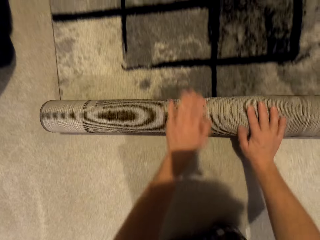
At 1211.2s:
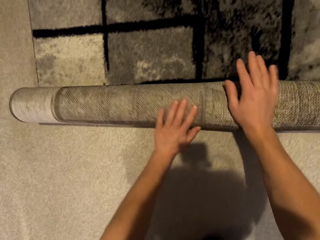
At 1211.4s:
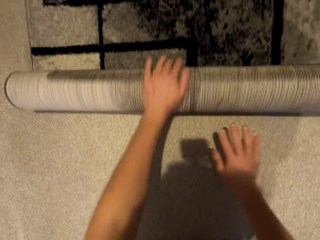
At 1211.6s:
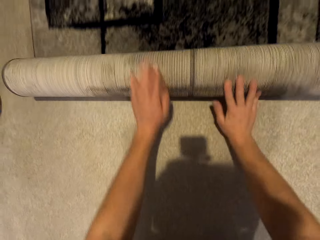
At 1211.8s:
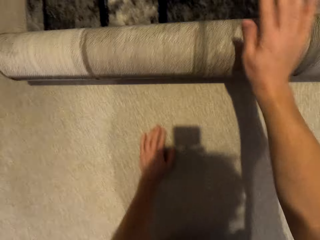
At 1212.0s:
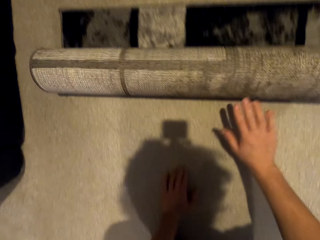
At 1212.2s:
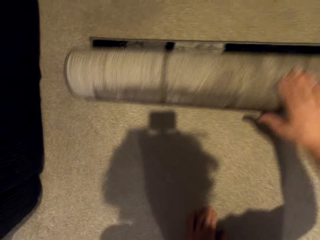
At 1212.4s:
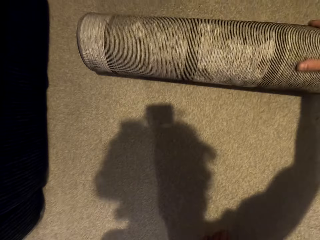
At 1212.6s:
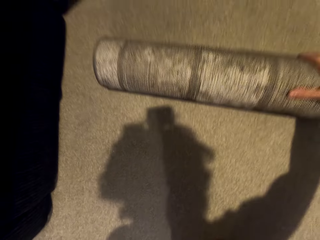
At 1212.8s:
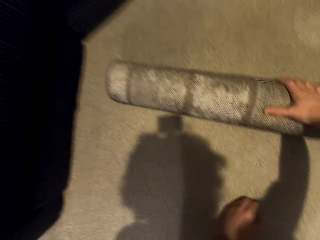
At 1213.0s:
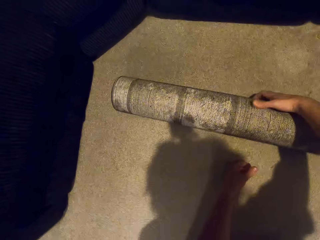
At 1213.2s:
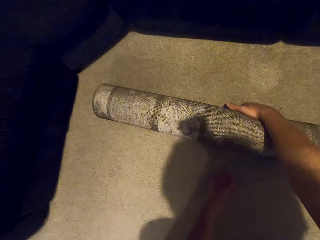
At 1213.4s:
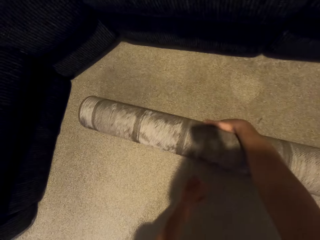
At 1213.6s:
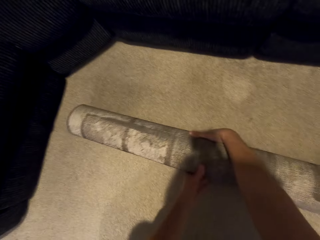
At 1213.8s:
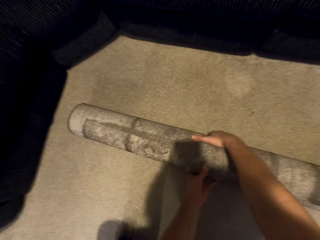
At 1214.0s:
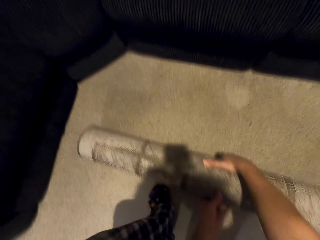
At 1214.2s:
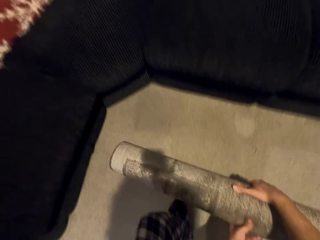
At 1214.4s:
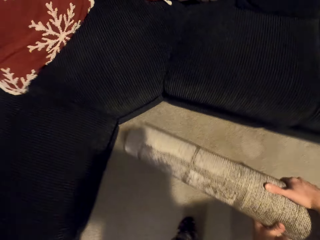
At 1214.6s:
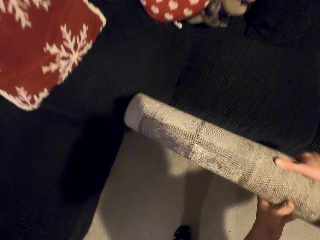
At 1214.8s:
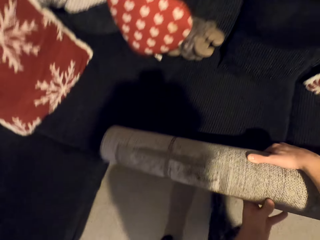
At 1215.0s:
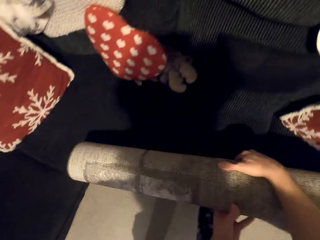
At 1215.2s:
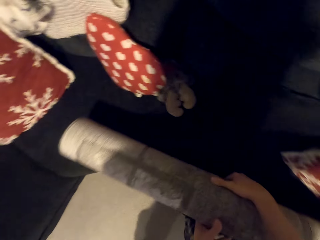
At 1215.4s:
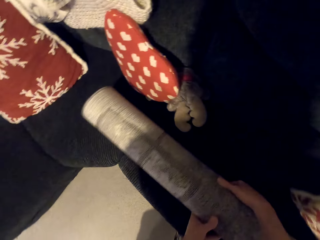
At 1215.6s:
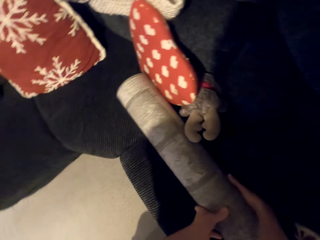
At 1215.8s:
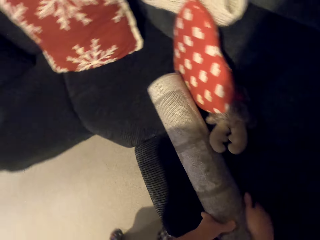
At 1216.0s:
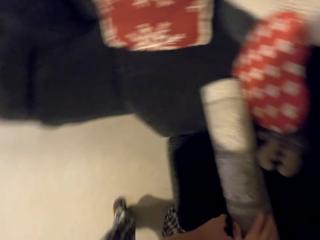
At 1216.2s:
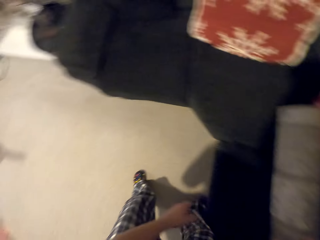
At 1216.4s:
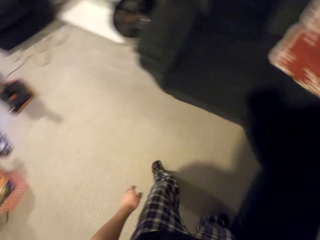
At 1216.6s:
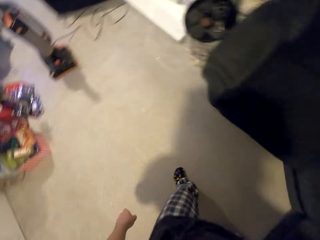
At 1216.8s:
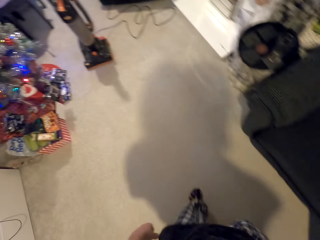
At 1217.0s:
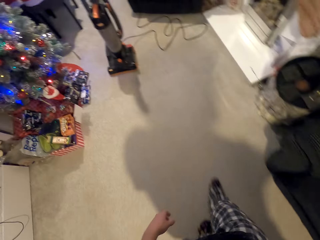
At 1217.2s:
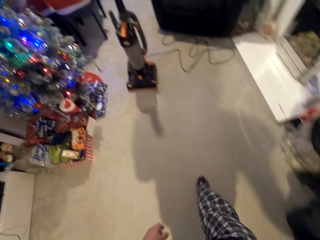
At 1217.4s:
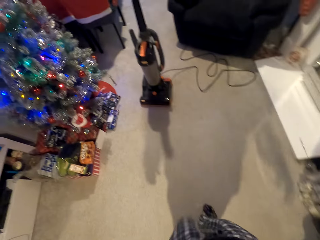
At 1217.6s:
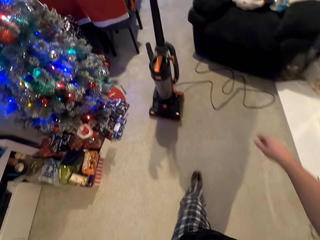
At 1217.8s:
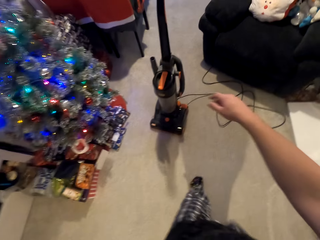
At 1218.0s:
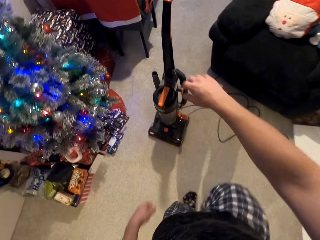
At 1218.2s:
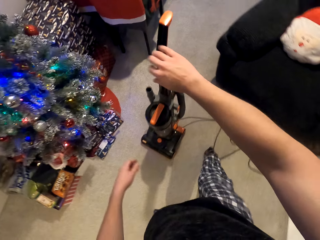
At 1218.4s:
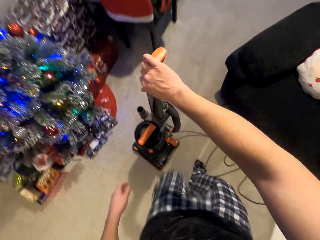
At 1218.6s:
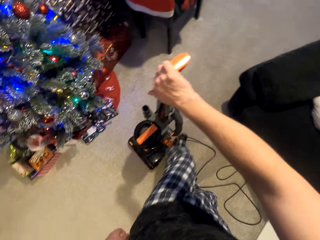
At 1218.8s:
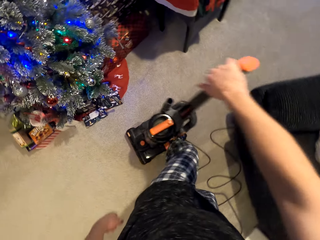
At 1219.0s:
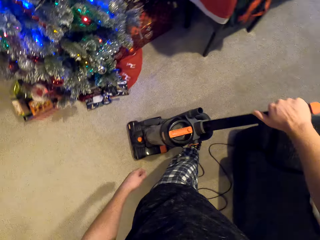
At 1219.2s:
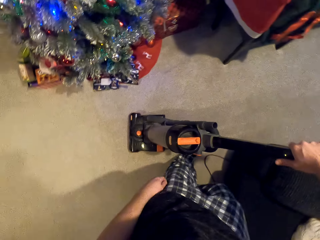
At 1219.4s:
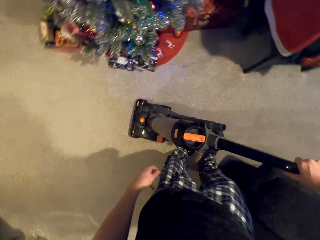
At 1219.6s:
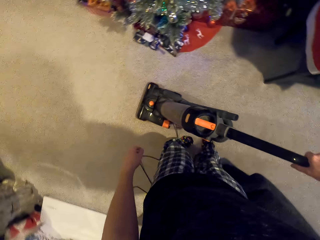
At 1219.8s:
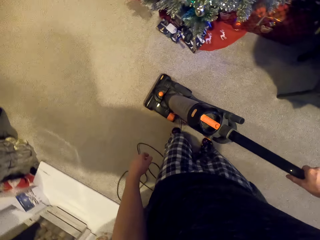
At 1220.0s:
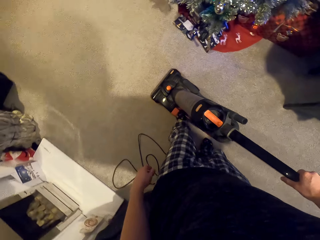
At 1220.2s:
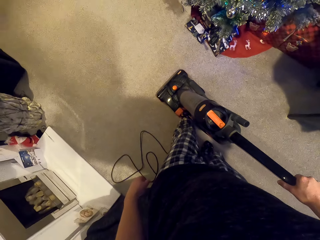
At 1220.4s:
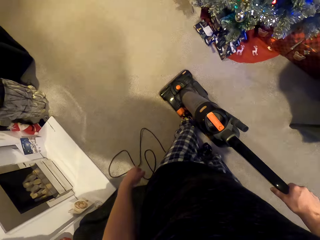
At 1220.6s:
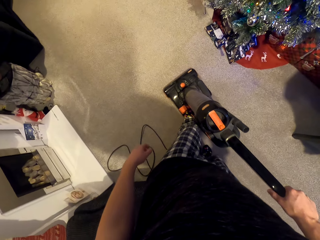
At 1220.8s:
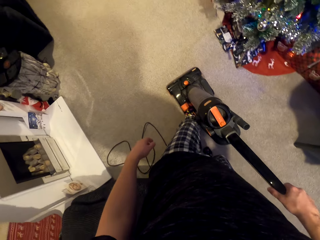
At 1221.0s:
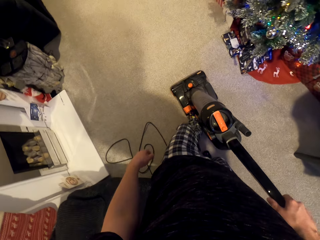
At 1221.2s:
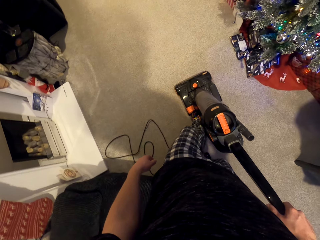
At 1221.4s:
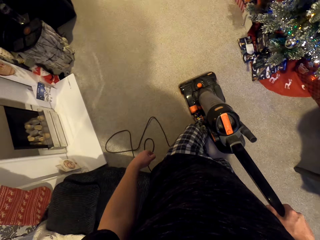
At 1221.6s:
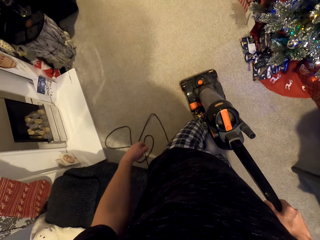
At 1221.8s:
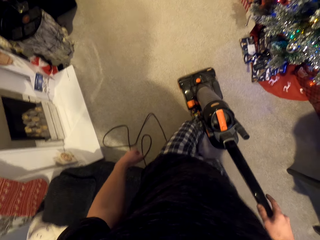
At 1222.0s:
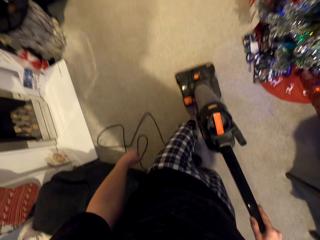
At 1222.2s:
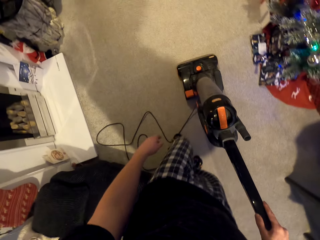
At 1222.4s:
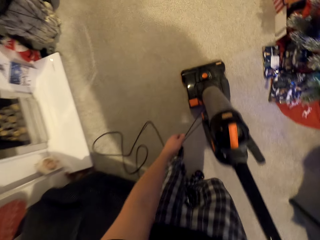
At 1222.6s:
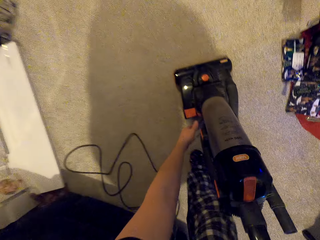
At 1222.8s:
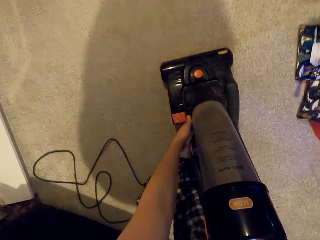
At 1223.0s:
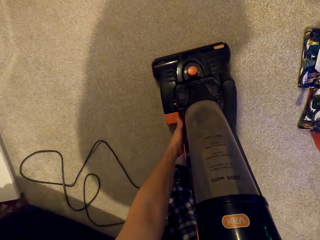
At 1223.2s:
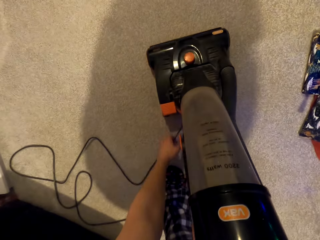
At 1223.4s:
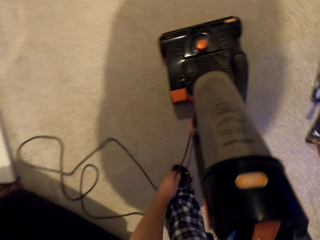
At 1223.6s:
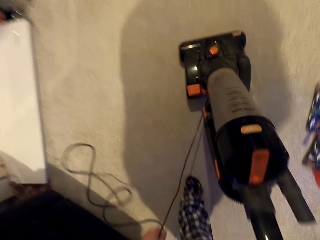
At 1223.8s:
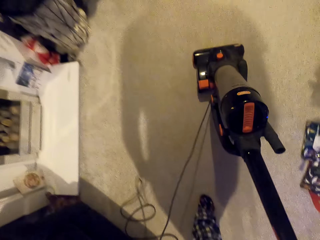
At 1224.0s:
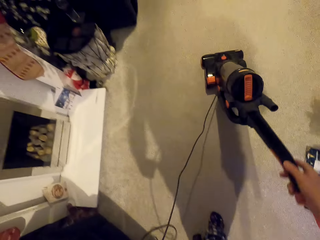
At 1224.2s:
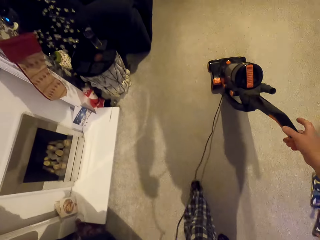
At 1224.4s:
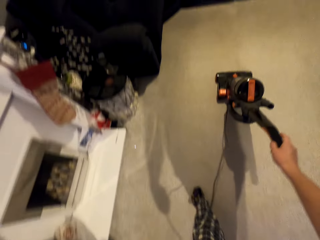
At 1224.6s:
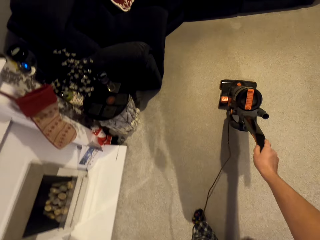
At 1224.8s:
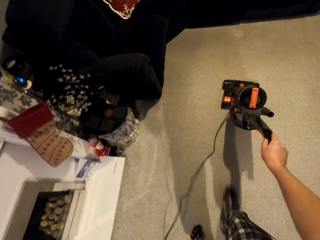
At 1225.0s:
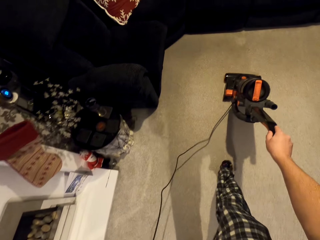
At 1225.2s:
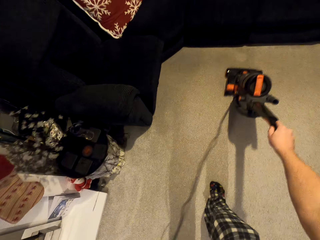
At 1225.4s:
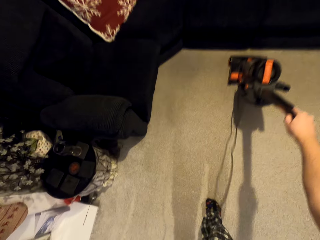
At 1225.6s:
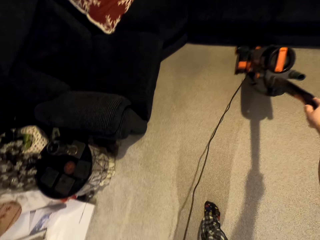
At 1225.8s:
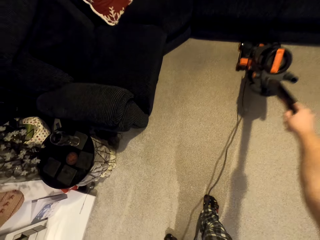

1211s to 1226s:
The camera wearer puts his hand on the carpet. He folds the carpet. He holds the carpet with both hands. He carries the carpet. He puts the carpet on the couch. He walks along the house. He holds the vacuum cleaner. He slants the vacuum cleaner. He steps on the vacuum cleaner. He vacuums the floor. He holds the wire. He holds something. He moves the vacuum cleaner upwards.

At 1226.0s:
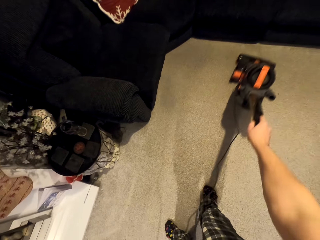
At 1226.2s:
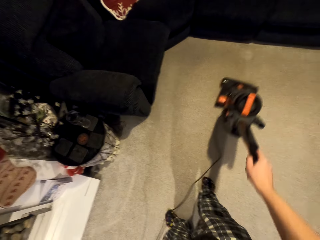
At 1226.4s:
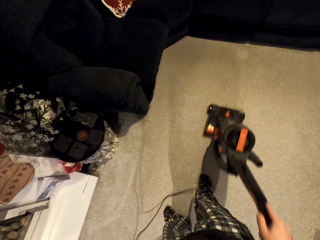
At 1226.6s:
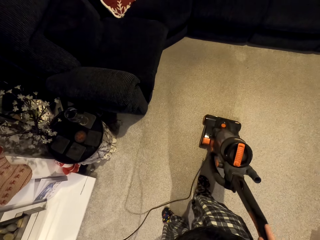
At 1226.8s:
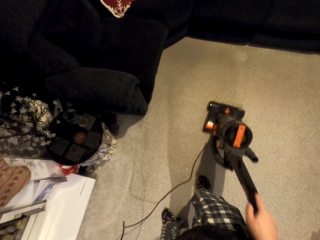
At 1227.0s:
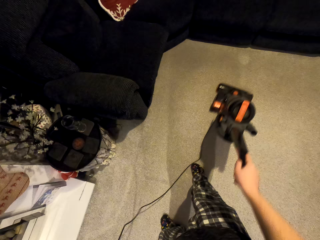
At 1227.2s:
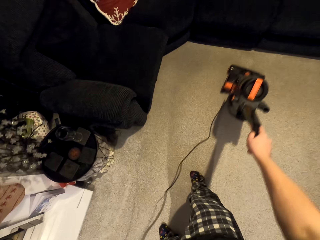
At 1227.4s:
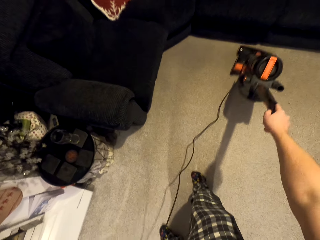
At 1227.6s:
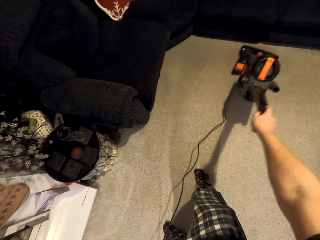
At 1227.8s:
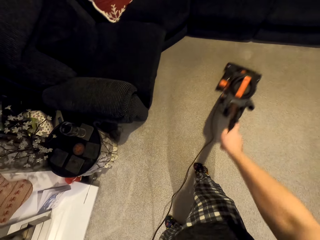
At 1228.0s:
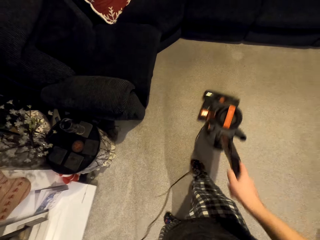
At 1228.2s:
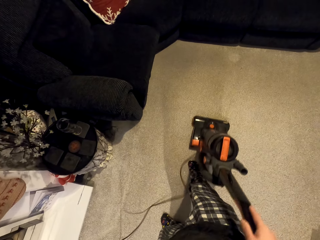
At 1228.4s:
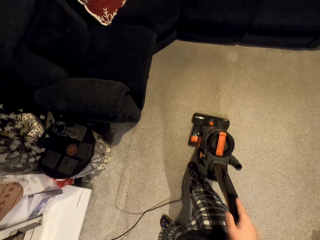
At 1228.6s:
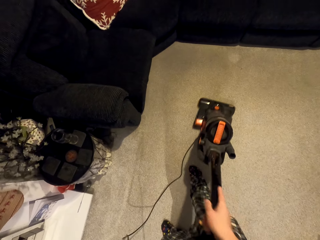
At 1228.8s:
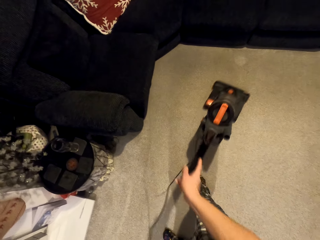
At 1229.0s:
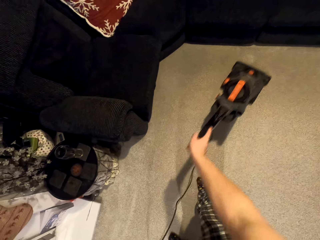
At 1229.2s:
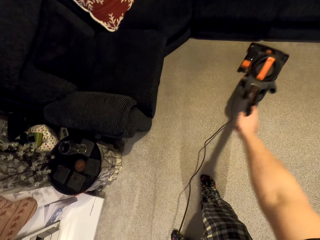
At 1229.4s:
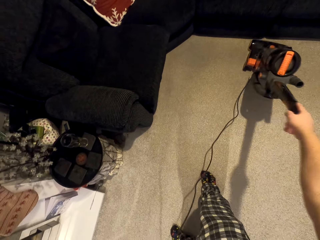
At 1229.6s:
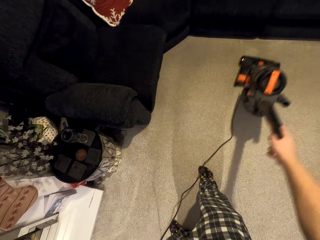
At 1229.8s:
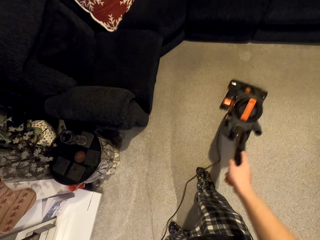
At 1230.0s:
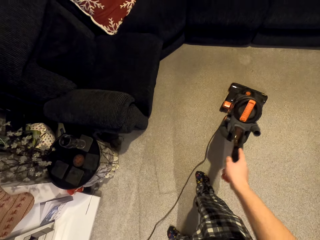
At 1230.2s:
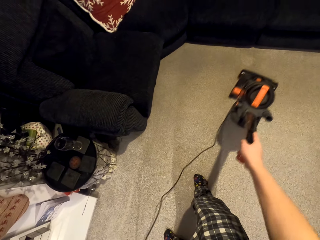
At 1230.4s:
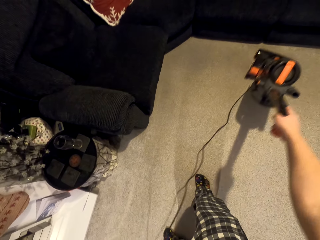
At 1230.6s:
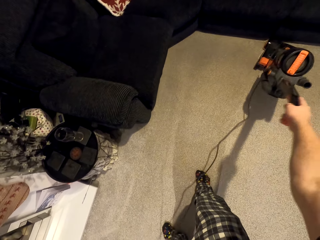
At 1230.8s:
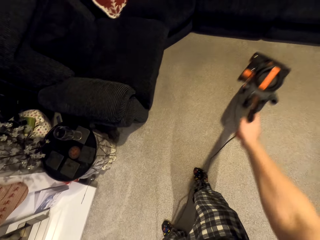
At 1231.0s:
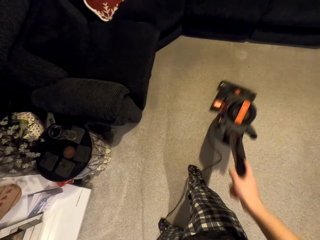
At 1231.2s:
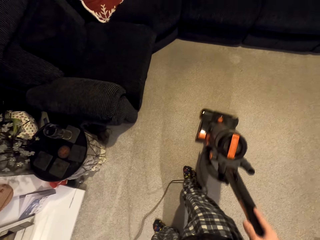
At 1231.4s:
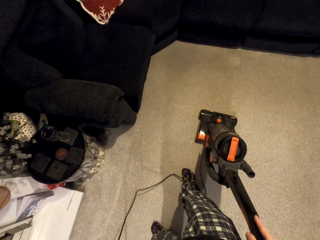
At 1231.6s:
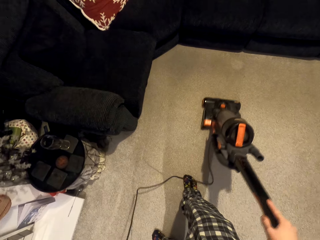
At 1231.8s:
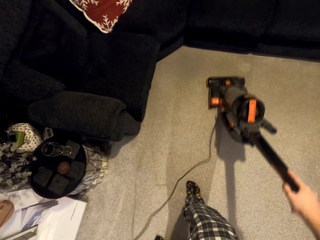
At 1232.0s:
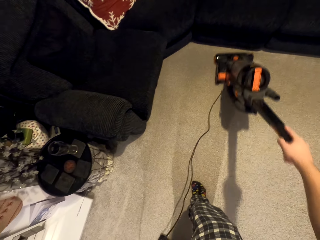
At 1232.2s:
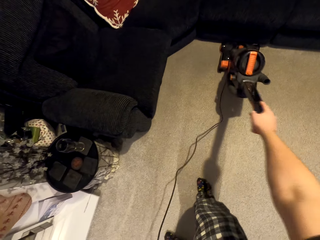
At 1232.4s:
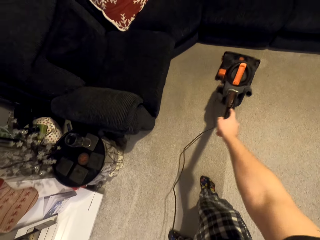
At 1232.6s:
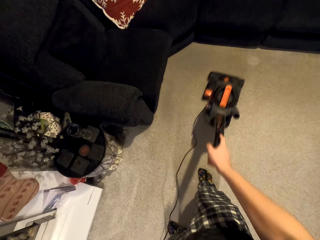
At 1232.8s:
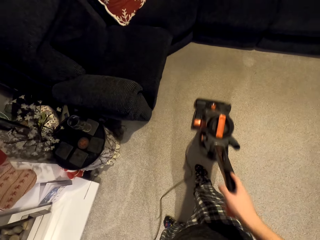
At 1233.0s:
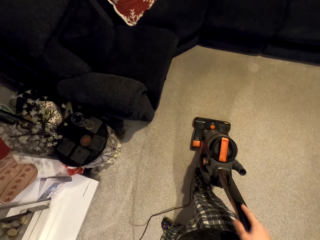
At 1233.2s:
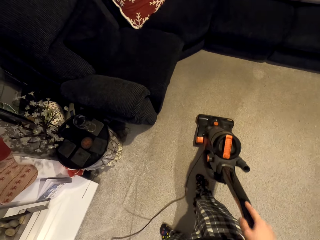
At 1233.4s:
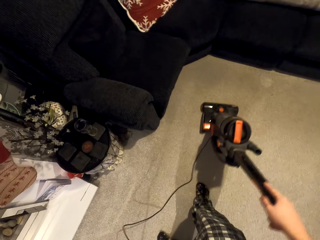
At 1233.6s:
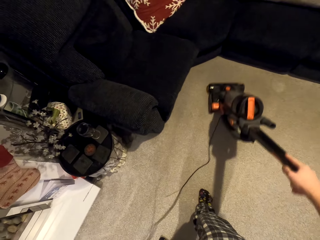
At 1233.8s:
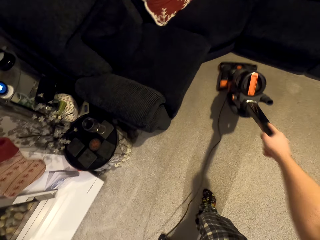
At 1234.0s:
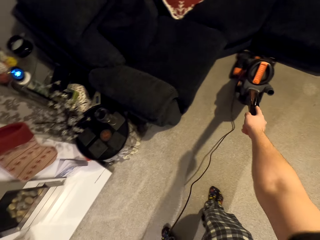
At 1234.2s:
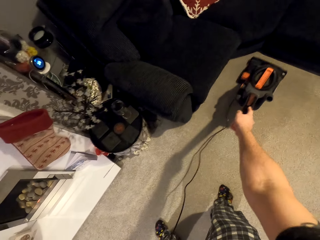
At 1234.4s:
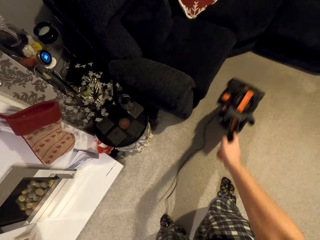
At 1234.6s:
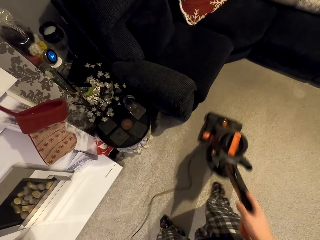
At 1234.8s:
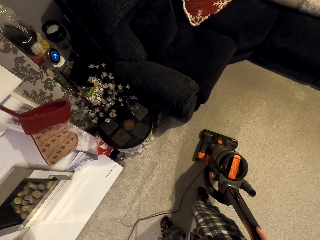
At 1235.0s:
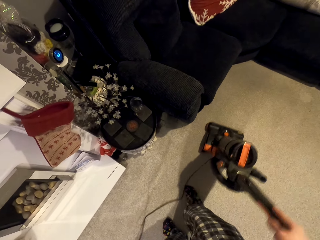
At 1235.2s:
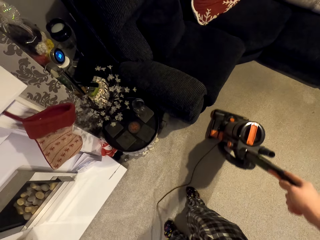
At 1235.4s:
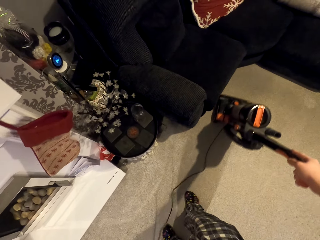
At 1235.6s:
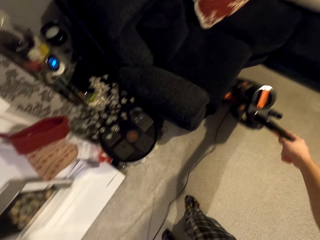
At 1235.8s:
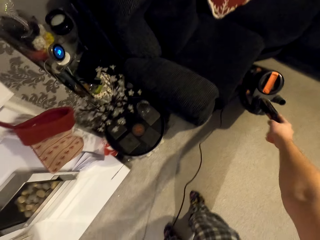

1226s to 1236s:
The camera wearer pulls the vacuum cleaner downwards. They move the vacuum cleaner upwards. They pull the vacuum cleaner downwards. They move the vacuum cleaner upwards. They pull the vacuum cleaner downwards. They move the vacuum cleaner upwards. They pull the vacuum cleaner downwards. They move the vacuum cleaner upwards. They pull the vacuum cleaner downwards. They move the vacuum cleaner upwards. They pull the vacuum cleaner downwards.
